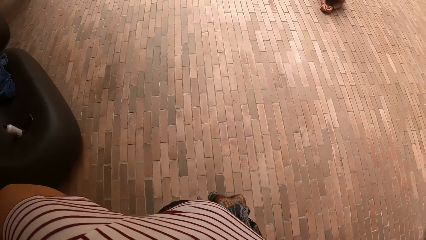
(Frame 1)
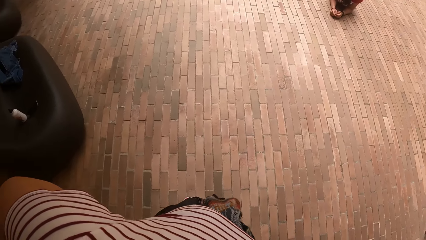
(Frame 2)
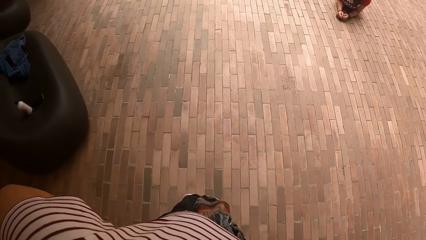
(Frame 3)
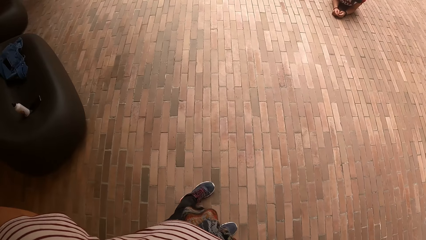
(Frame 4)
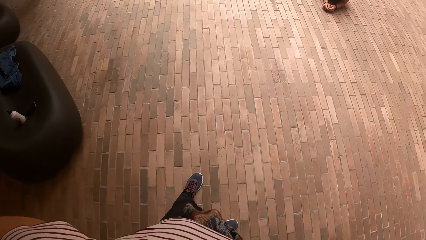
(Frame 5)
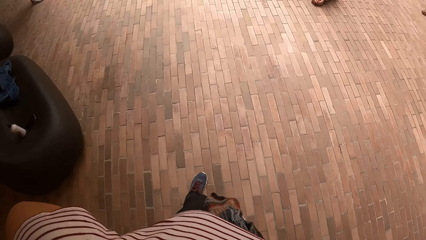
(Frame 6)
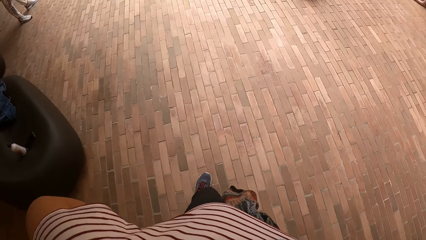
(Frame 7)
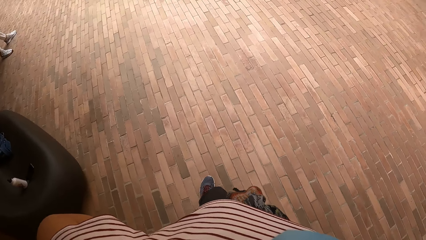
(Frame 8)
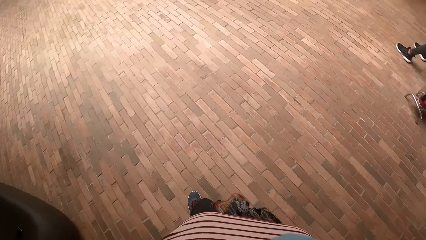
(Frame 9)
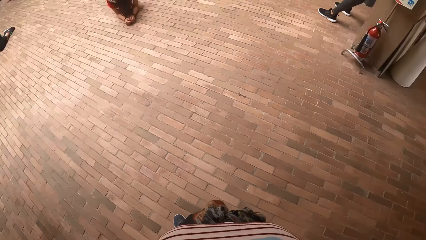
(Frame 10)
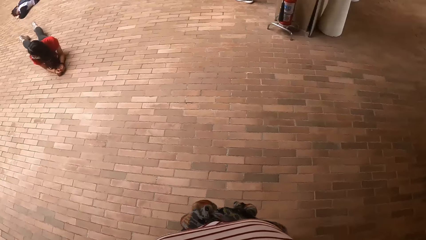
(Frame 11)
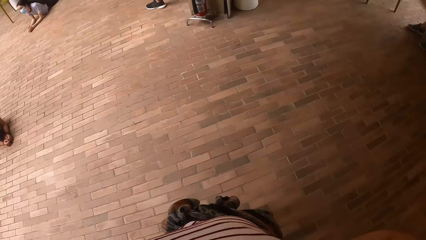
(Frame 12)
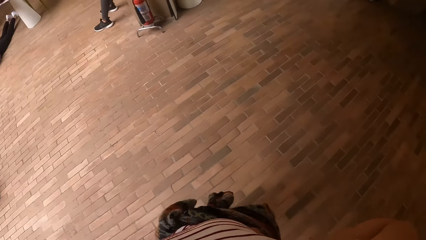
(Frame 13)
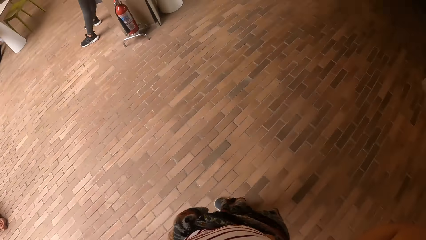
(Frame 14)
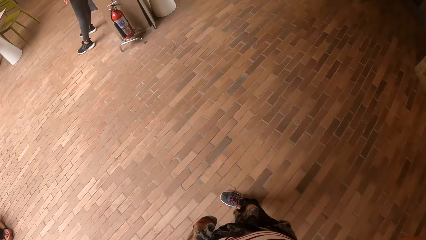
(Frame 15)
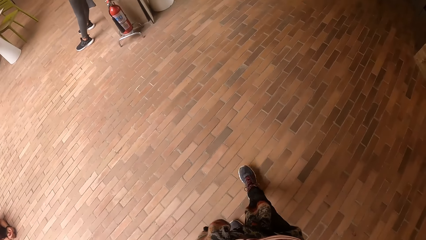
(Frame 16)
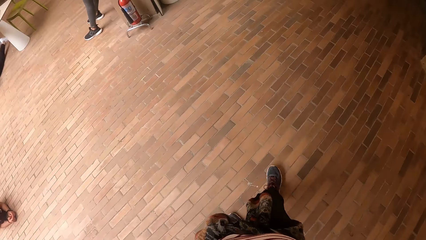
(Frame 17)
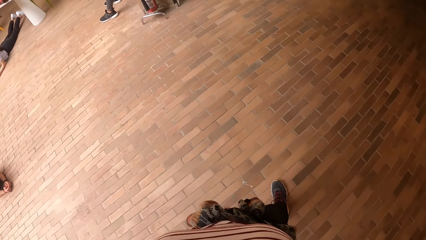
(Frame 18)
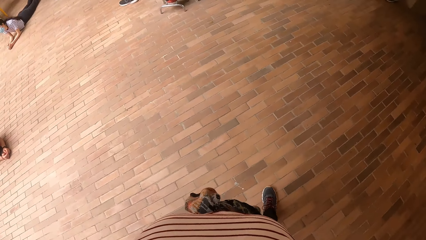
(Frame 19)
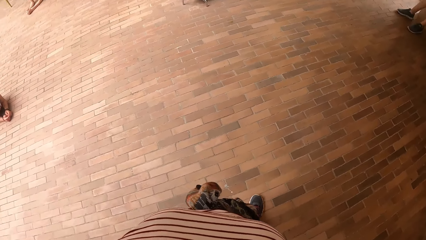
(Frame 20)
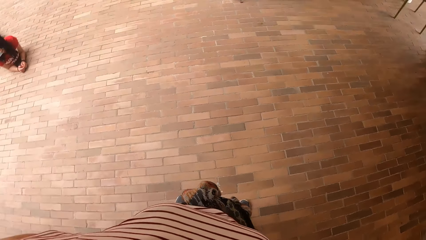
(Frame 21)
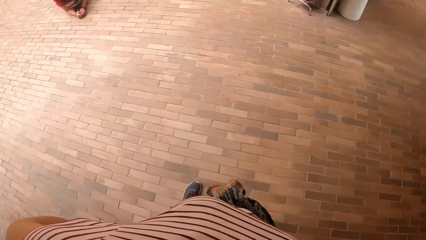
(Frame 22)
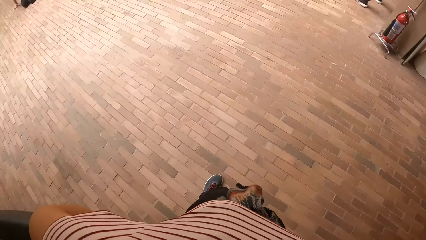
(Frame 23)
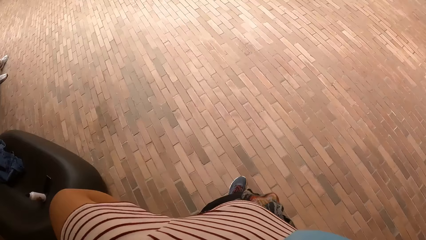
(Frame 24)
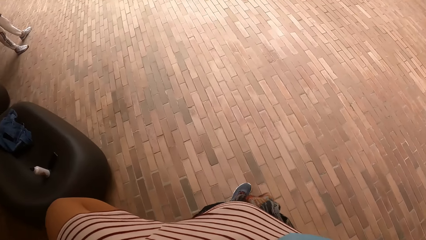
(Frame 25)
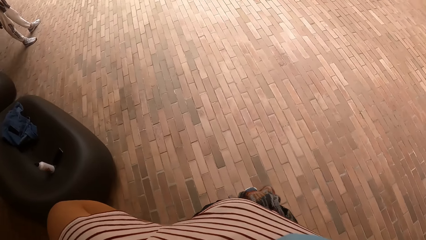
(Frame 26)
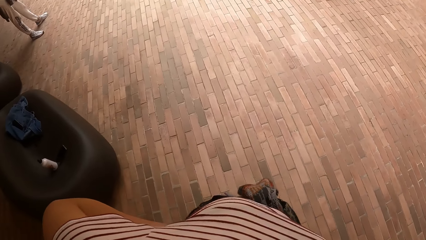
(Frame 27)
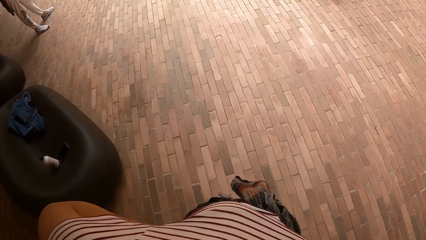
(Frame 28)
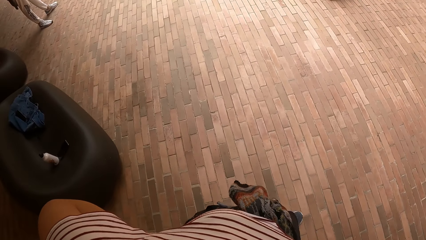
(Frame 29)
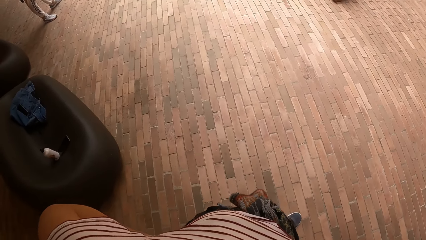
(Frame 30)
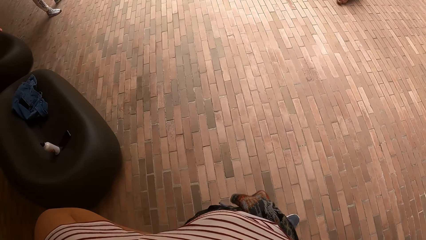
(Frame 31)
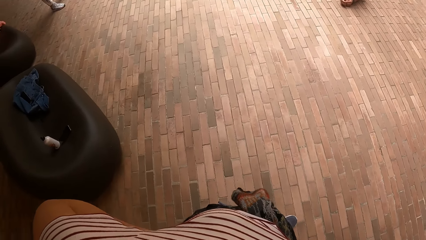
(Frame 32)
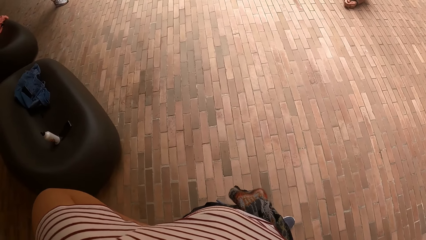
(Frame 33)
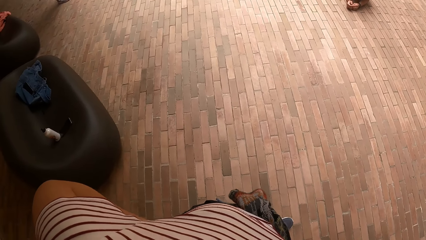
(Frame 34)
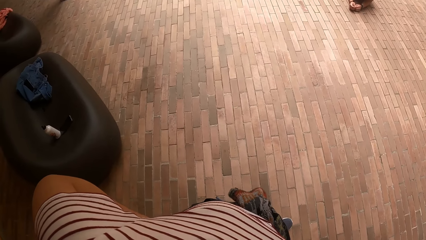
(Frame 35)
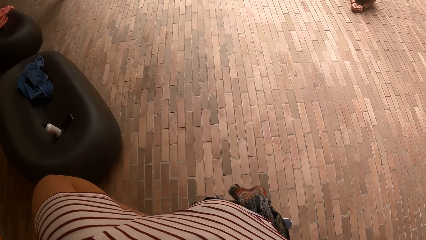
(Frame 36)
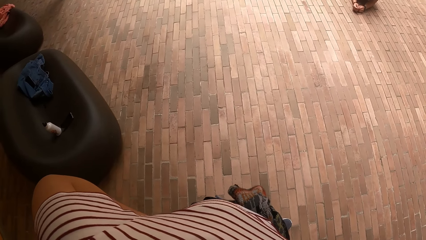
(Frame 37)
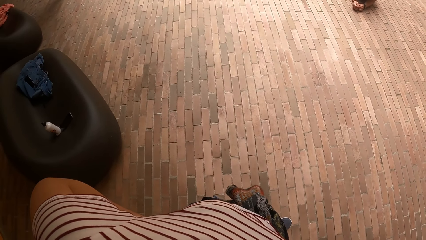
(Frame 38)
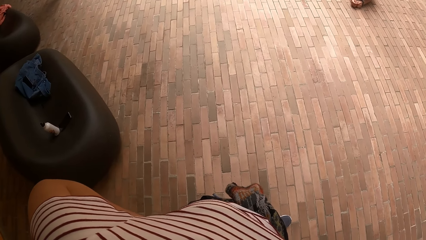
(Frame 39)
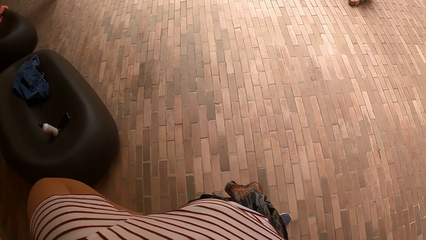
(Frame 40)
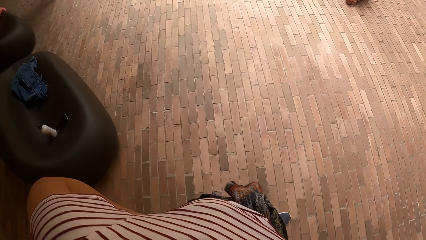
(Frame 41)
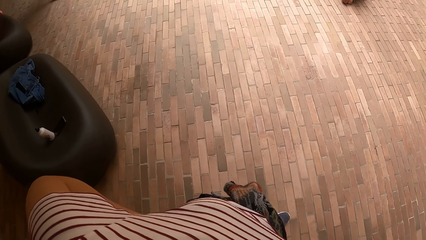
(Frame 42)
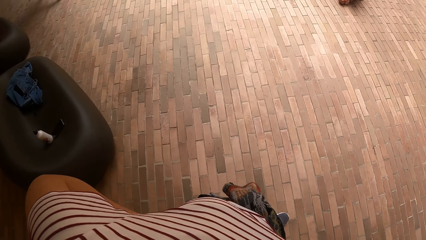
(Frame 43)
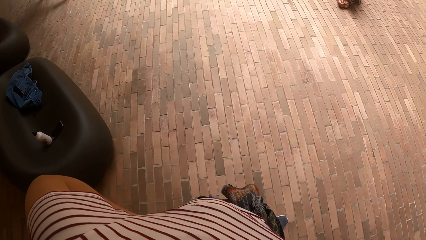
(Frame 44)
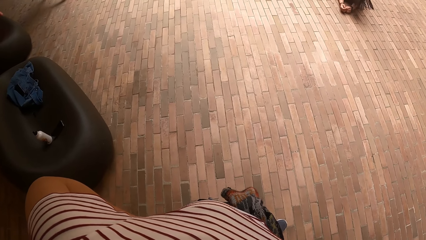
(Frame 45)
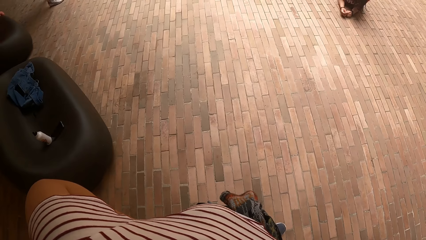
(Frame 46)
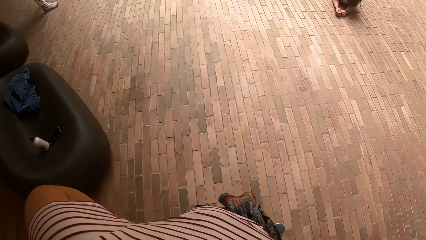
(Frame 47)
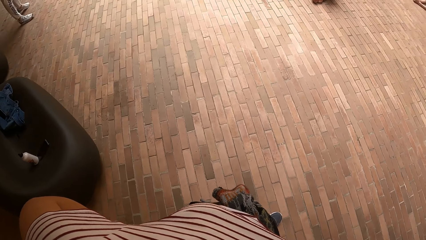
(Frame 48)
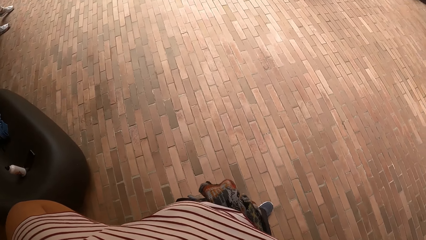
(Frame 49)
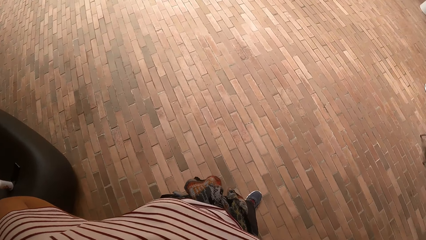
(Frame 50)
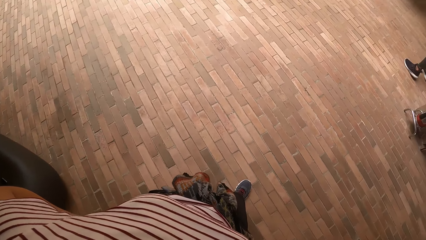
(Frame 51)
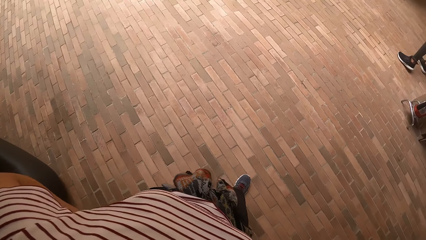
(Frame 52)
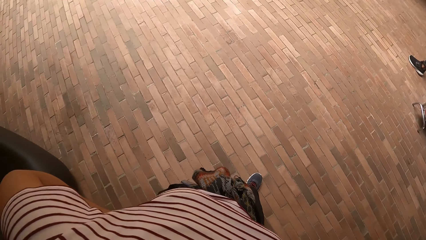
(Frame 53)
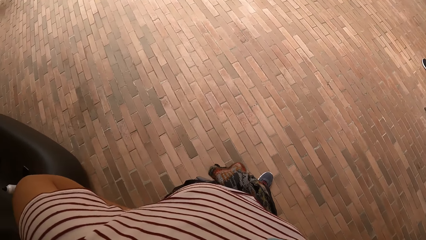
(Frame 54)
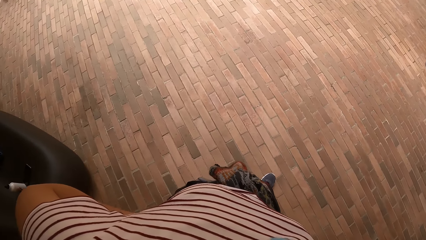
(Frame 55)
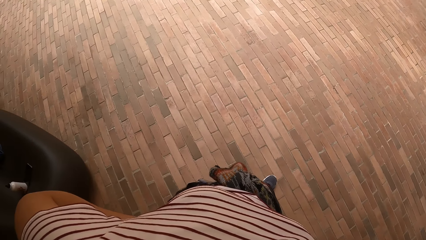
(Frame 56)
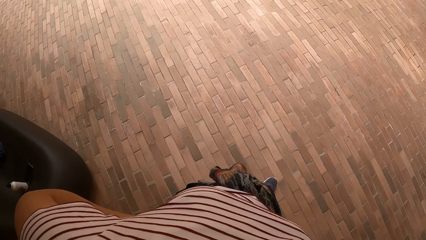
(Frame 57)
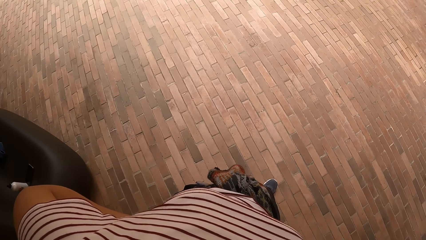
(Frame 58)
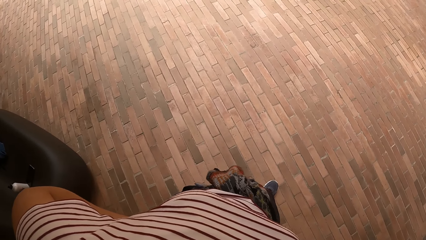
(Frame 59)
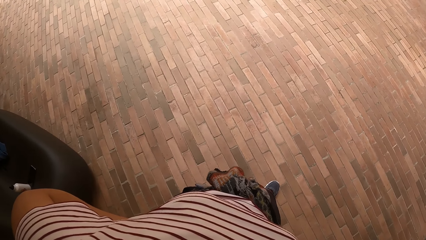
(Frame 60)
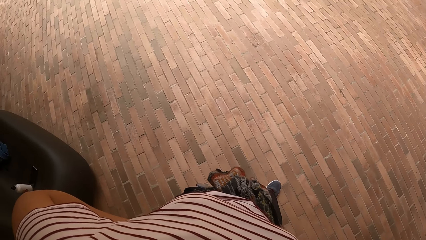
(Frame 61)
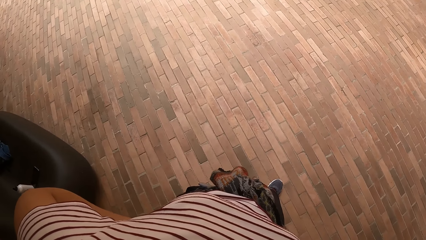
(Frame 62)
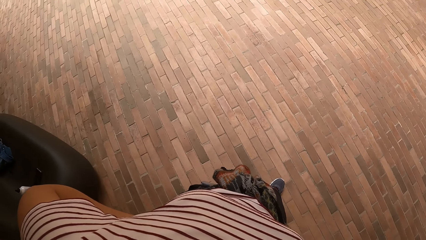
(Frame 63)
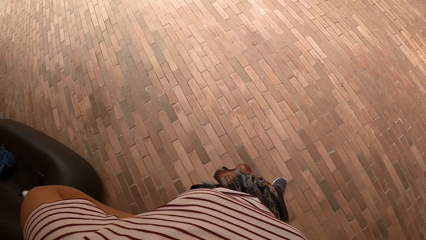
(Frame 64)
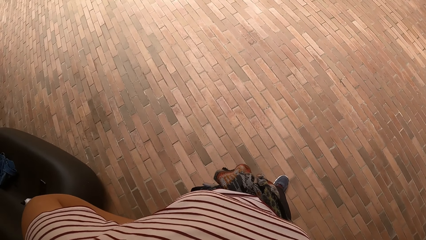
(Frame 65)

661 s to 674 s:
The camera wearer looks around the pavement. They stare at the pavement.

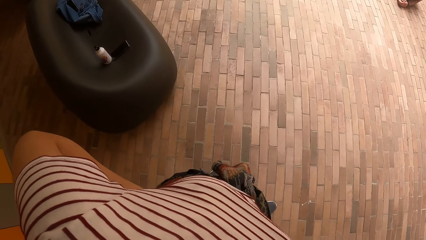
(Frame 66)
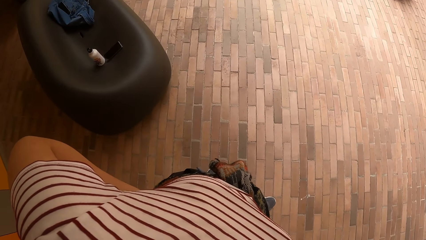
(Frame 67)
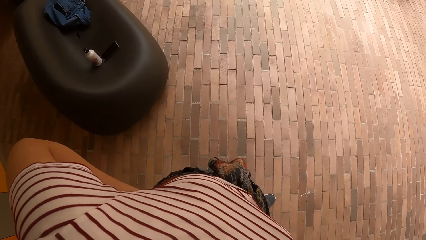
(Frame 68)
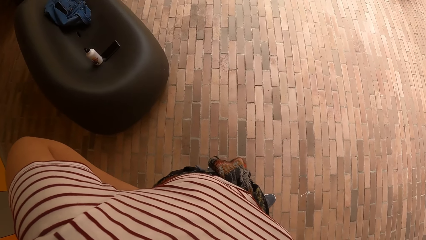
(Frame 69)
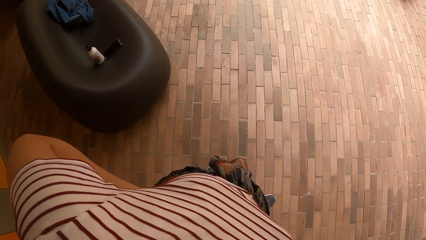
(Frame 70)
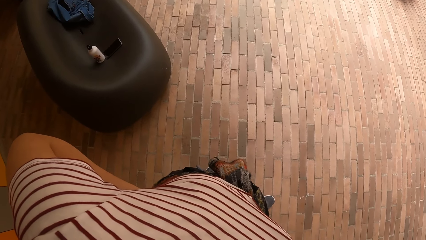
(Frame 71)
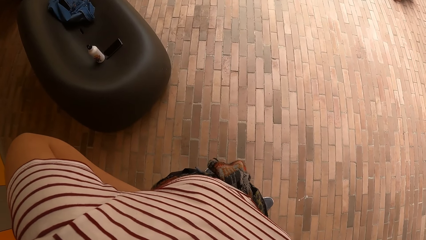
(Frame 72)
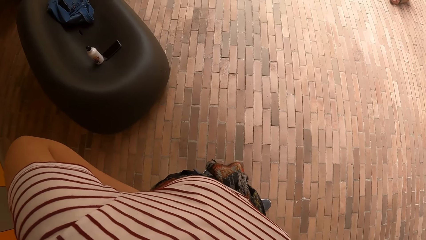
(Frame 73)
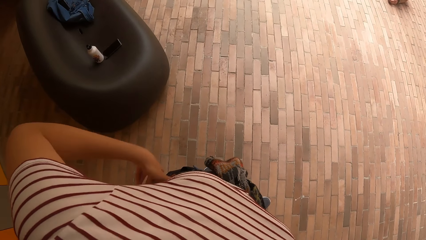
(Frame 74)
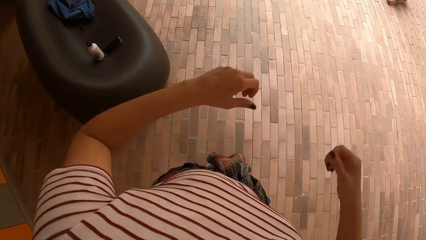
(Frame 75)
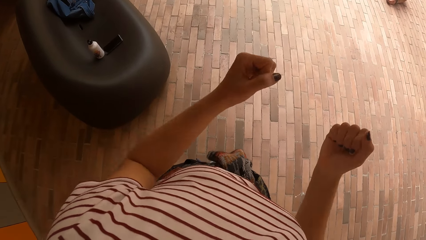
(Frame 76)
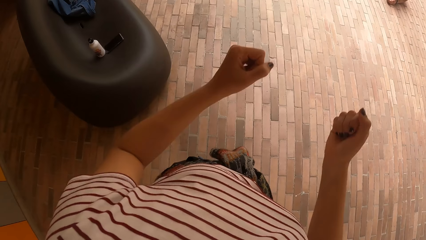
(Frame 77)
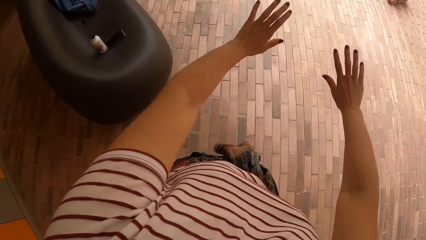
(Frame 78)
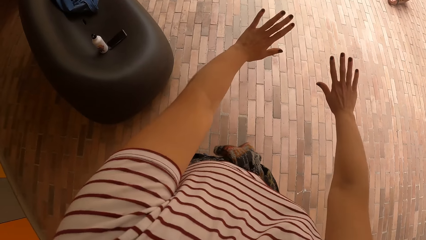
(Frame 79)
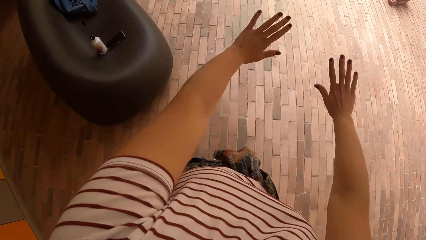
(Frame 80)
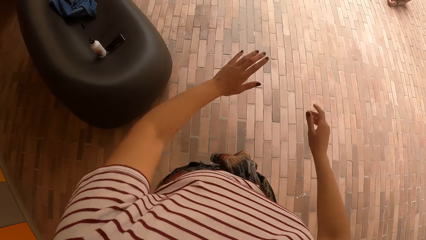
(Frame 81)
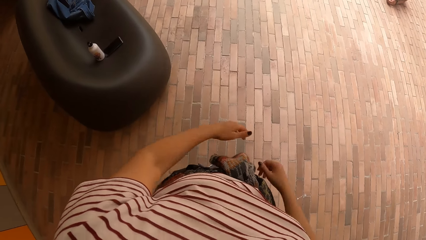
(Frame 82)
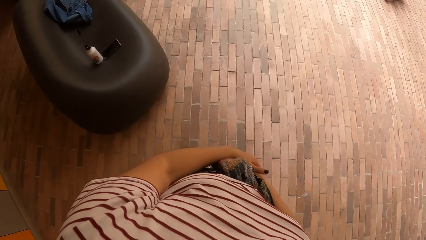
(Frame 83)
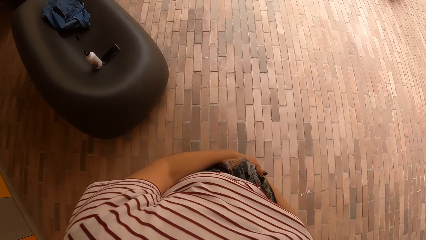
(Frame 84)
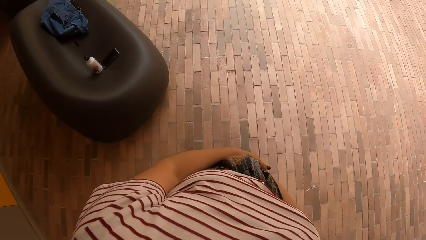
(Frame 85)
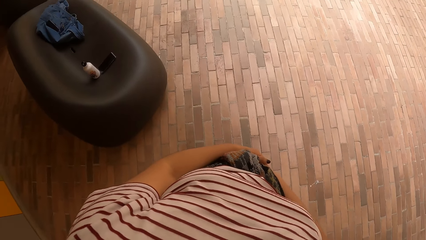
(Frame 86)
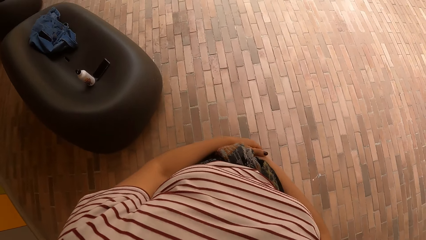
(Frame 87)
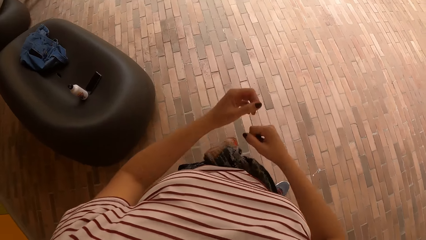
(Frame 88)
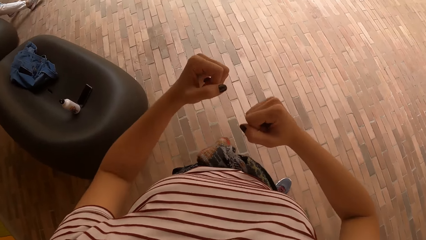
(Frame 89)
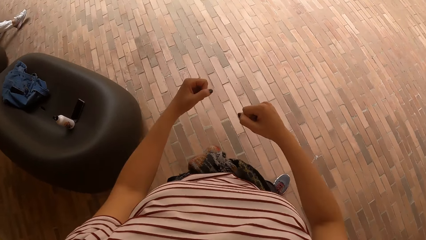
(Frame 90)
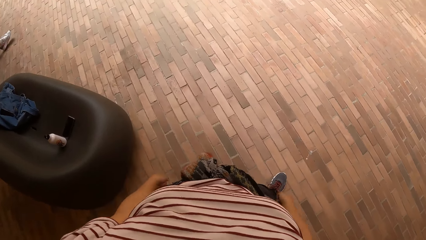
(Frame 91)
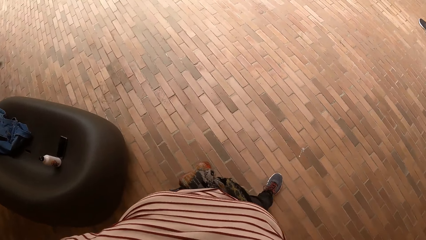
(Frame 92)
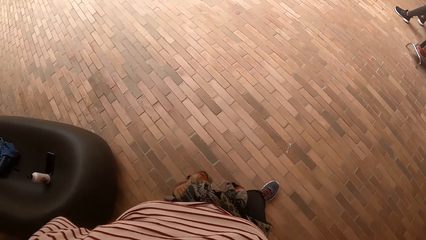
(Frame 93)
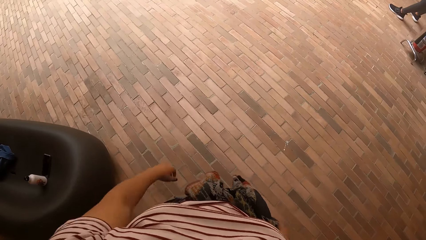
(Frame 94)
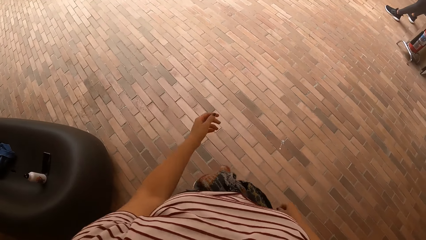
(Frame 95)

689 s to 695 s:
The camera wearer makes a fist with both hands. They stretch both hands. They lower both hands. They make a fist with both hands. They lower both hands.
